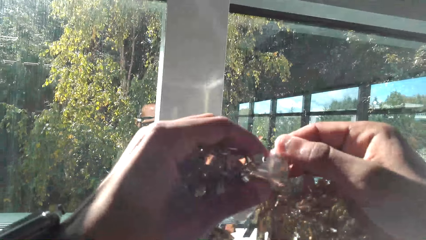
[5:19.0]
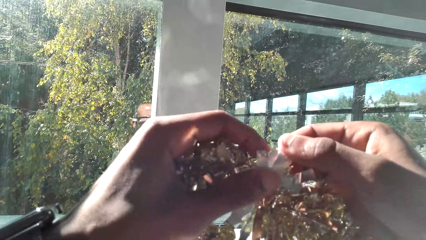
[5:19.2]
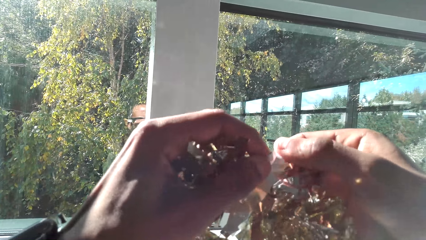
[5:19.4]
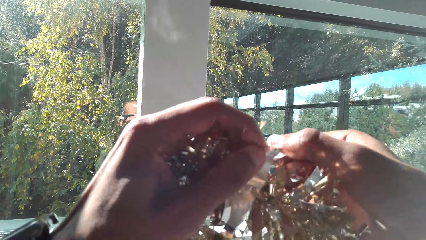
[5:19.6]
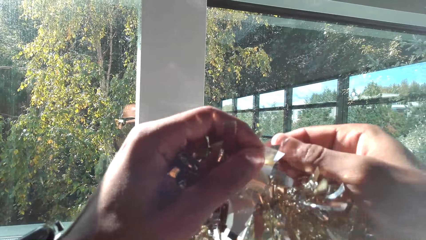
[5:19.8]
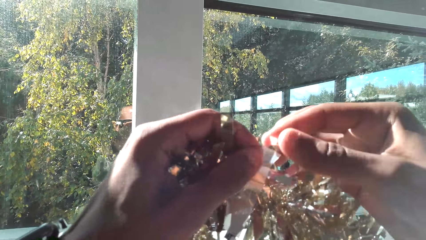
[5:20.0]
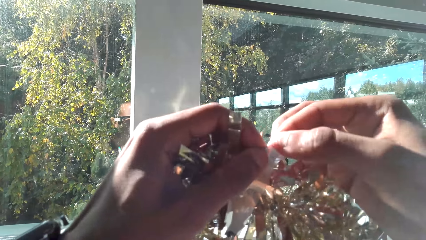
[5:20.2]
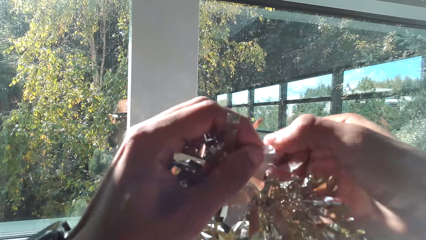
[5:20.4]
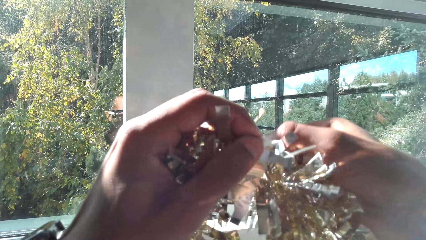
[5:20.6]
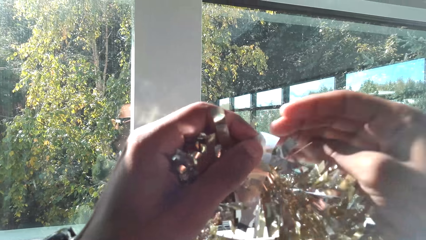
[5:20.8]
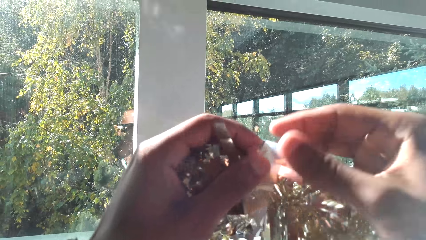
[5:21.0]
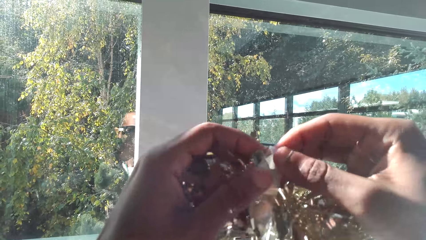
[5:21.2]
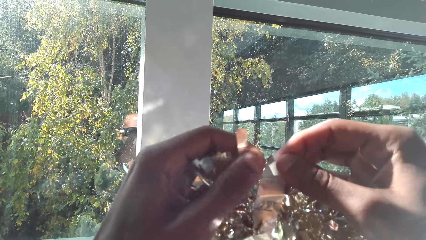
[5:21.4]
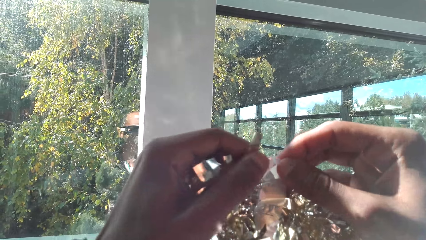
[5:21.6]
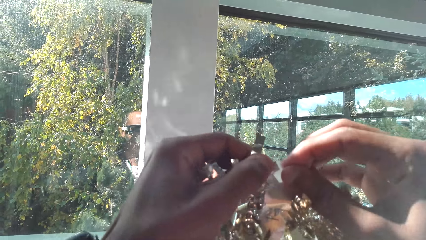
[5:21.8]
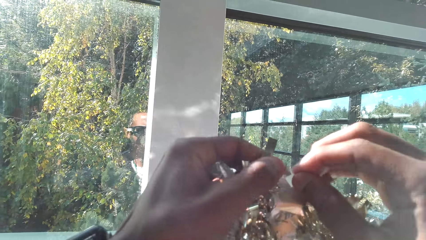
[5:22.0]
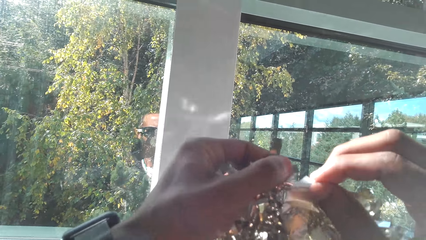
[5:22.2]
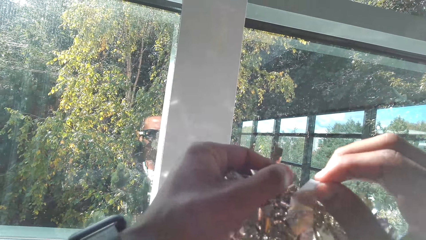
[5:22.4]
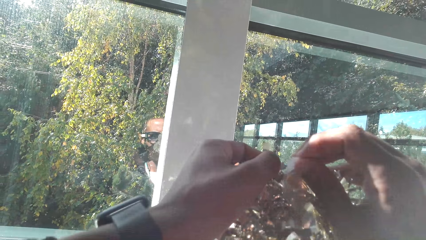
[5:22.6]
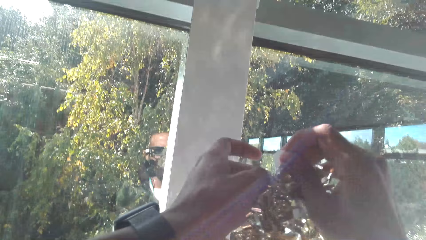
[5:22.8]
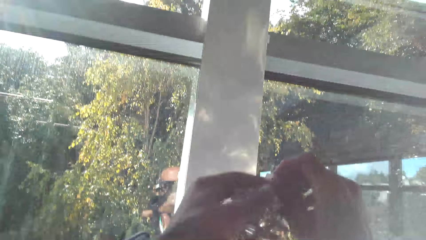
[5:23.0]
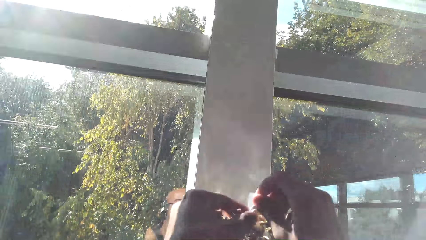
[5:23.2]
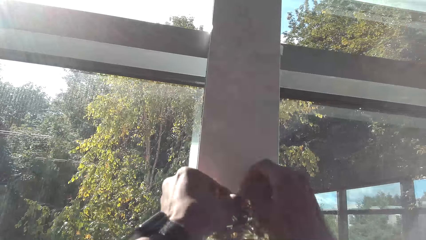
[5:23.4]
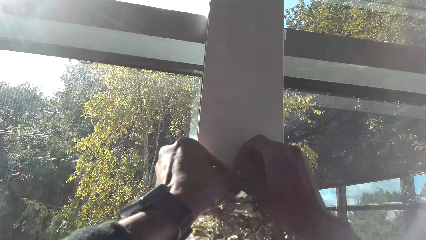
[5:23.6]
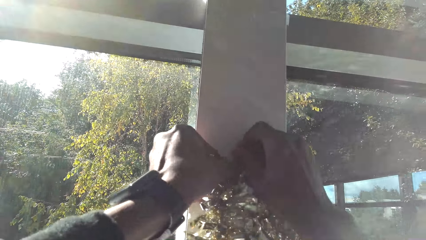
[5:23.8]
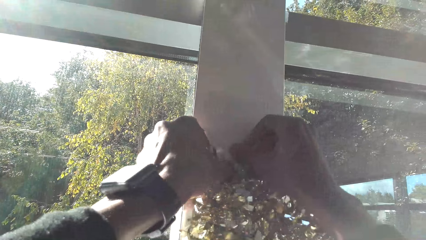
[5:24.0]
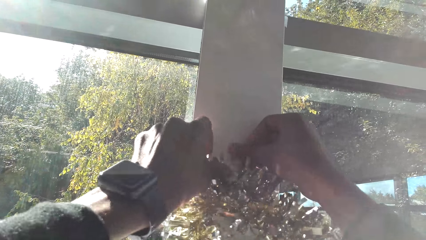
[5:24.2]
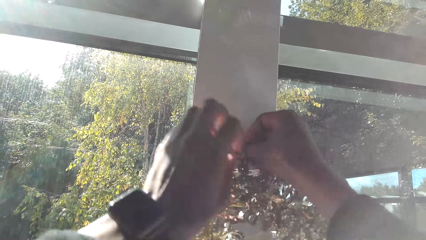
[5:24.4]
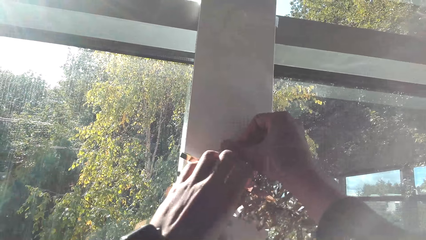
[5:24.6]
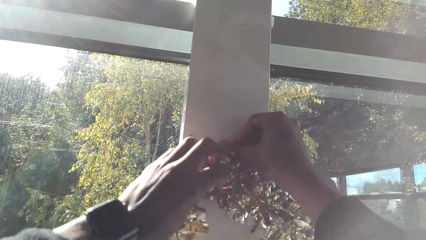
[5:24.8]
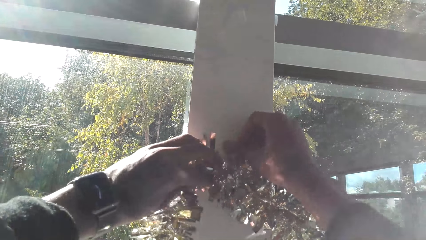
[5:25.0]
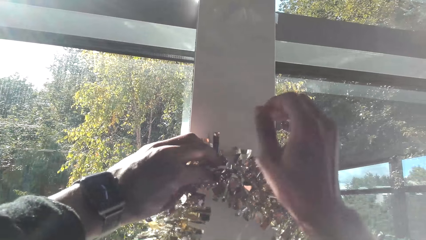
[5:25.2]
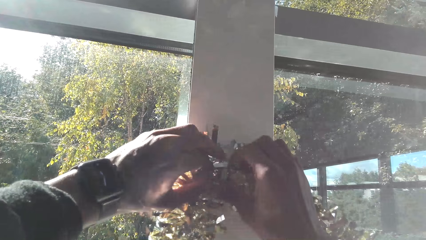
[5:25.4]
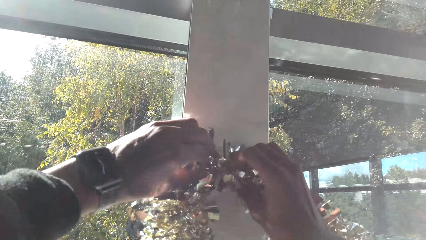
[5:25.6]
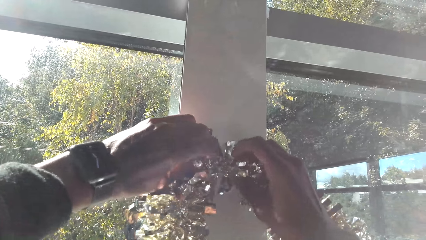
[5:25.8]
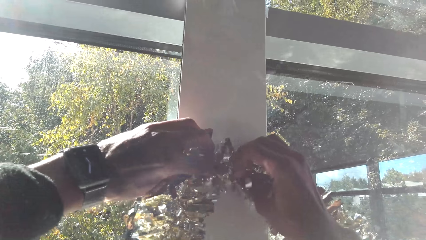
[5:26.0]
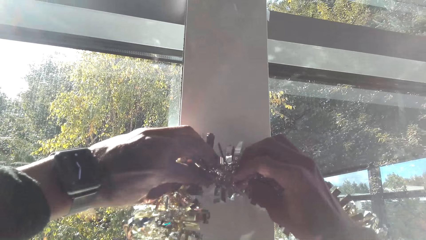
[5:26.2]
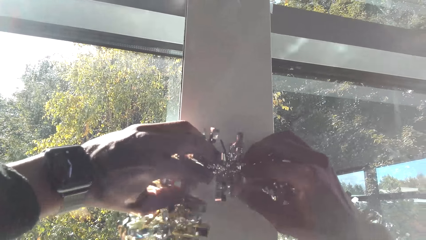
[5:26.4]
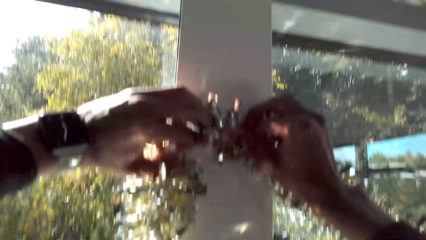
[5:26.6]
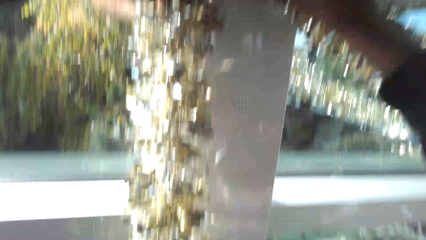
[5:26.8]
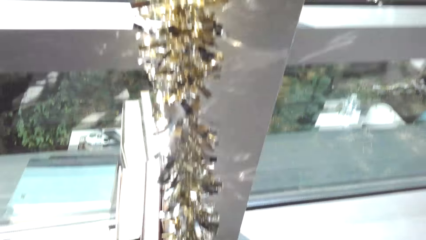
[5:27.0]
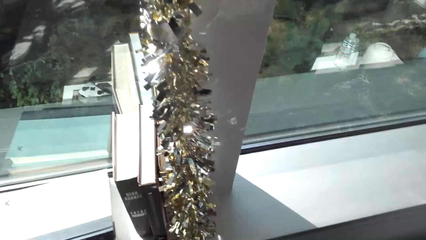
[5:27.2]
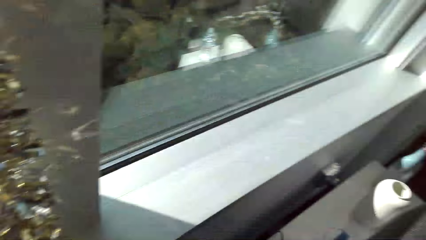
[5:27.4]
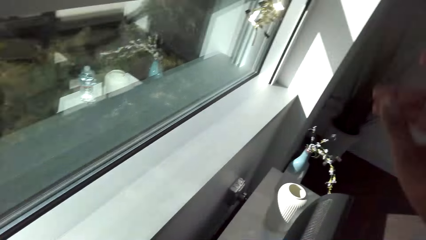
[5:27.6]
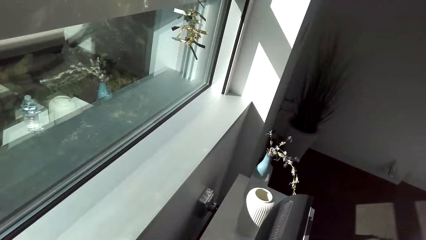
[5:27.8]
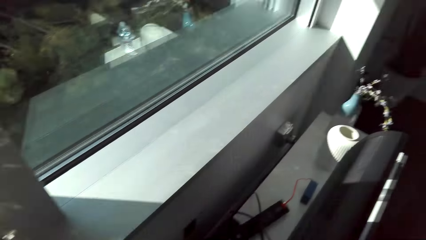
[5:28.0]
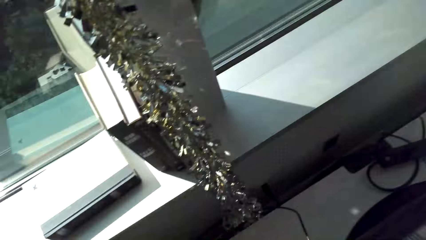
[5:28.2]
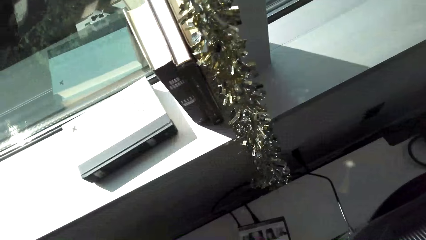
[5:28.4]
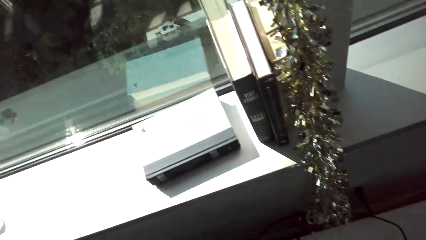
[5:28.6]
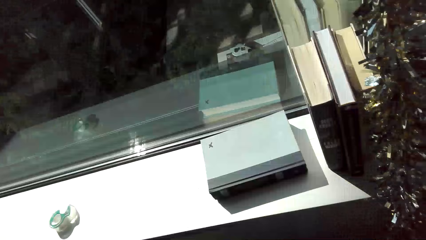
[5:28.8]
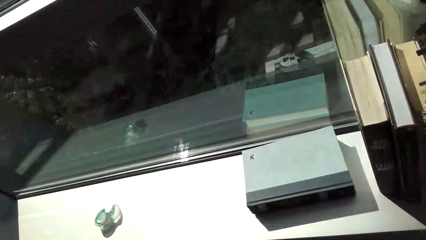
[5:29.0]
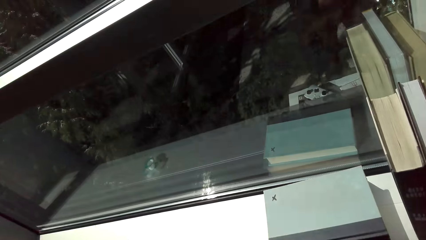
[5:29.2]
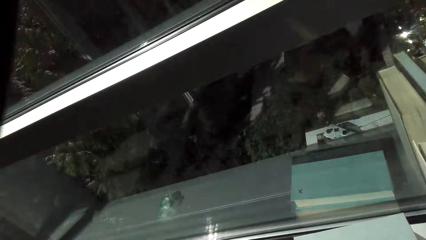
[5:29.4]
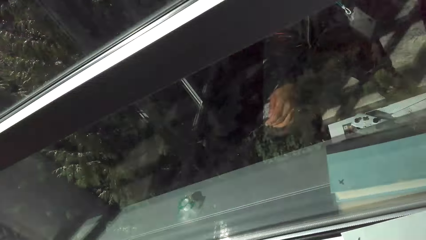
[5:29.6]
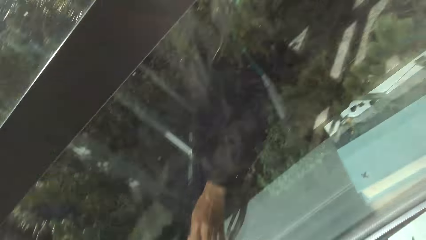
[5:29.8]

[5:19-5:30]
The camera wearer separates the tape from the shimmer decor with both hands. They mount the shimmer decor on the wall, to the window frame, with the tape. They look around. They pick up the tape roll.

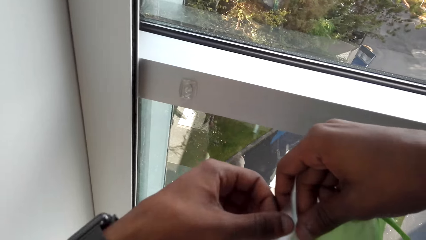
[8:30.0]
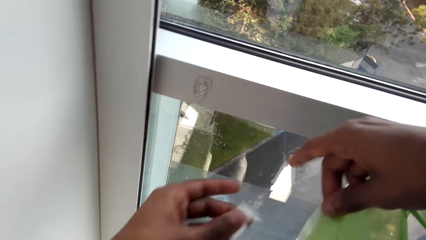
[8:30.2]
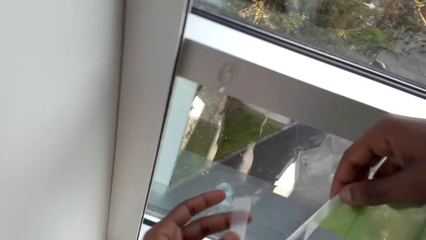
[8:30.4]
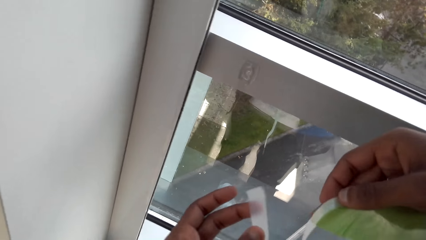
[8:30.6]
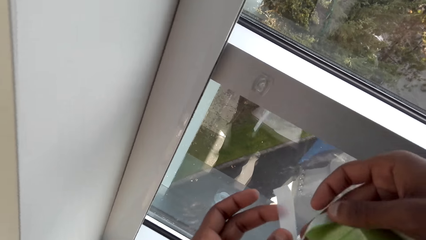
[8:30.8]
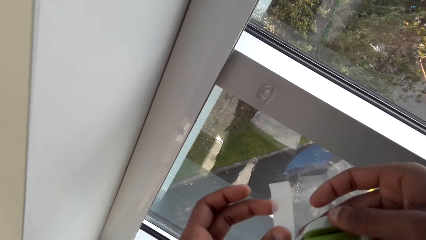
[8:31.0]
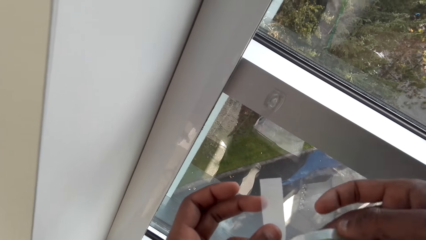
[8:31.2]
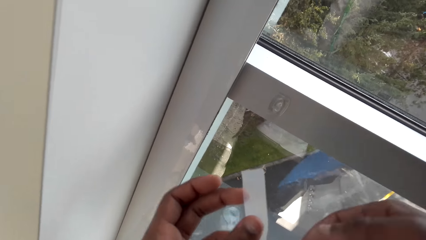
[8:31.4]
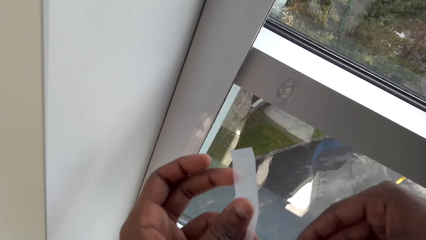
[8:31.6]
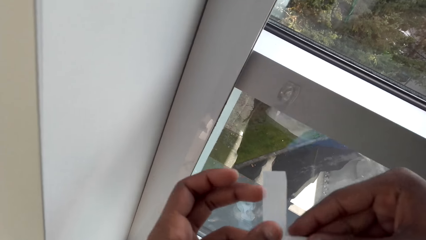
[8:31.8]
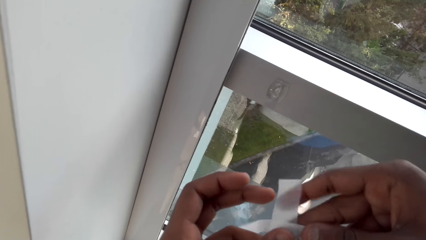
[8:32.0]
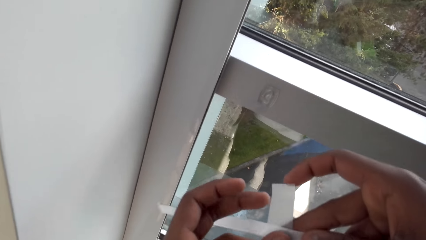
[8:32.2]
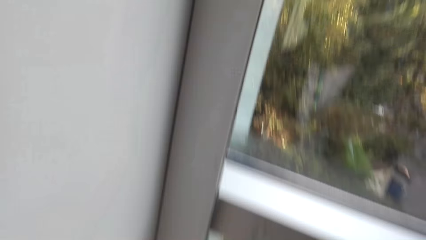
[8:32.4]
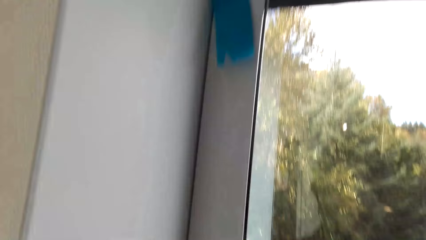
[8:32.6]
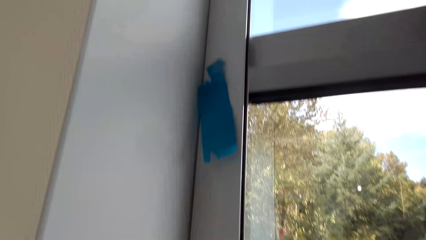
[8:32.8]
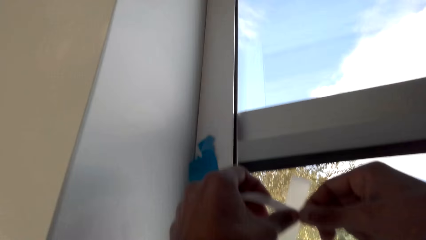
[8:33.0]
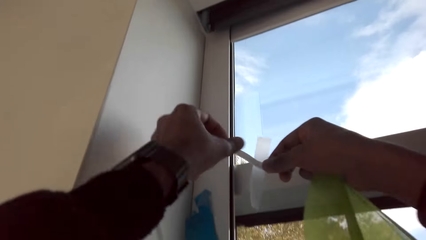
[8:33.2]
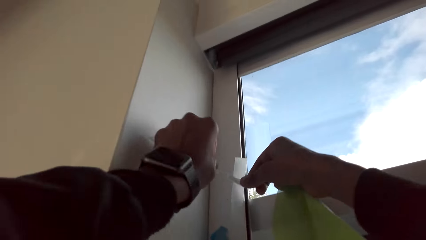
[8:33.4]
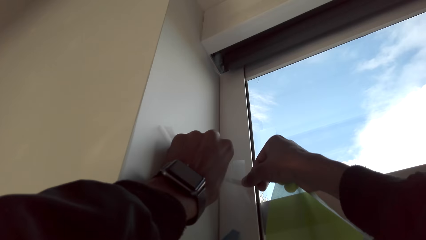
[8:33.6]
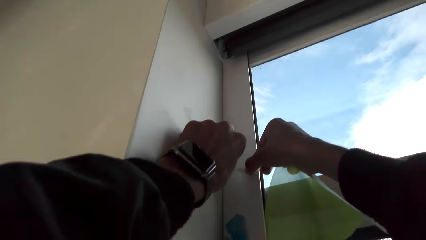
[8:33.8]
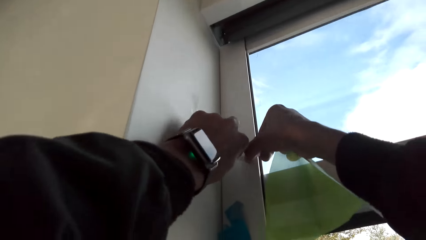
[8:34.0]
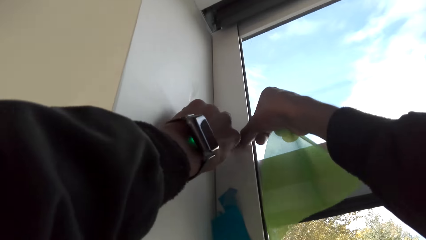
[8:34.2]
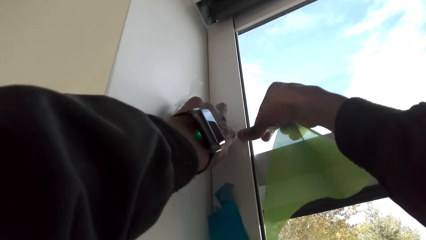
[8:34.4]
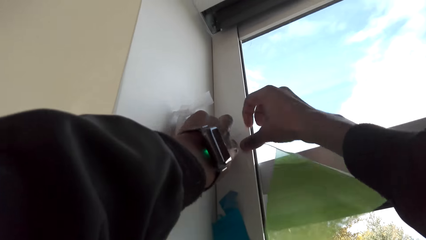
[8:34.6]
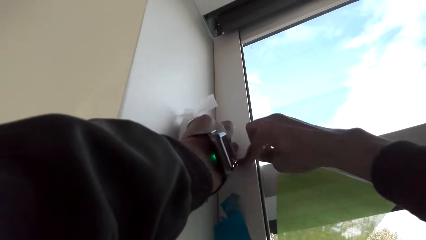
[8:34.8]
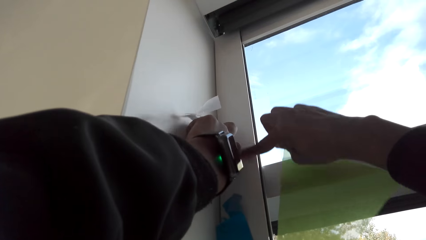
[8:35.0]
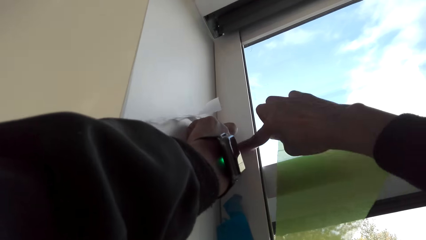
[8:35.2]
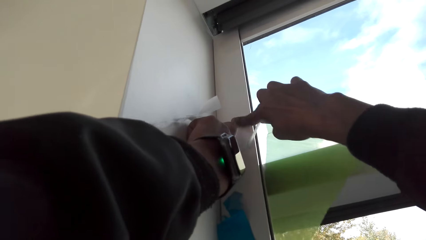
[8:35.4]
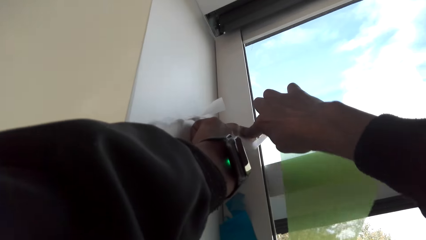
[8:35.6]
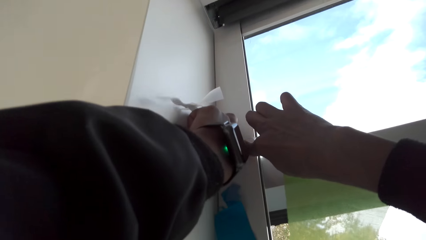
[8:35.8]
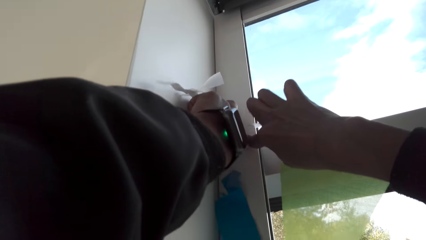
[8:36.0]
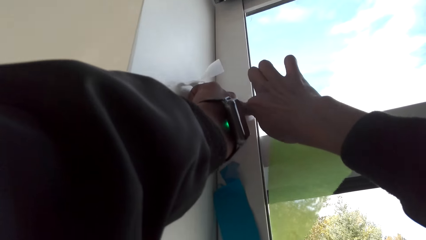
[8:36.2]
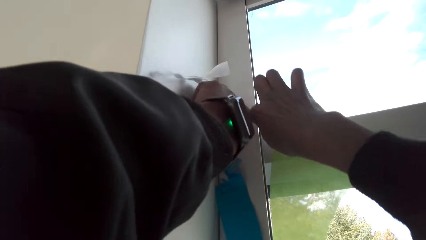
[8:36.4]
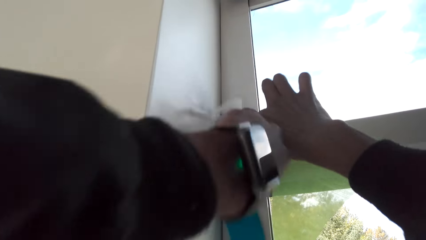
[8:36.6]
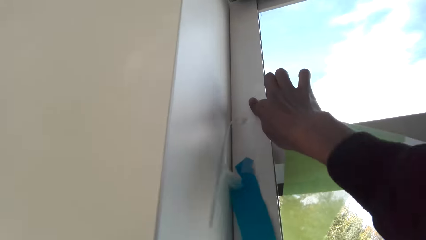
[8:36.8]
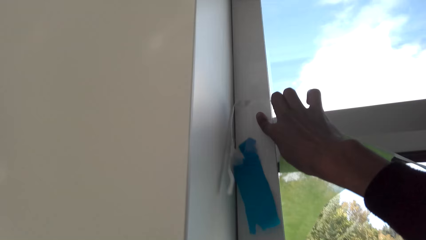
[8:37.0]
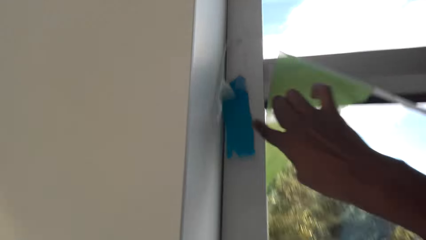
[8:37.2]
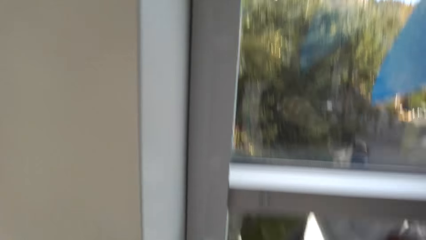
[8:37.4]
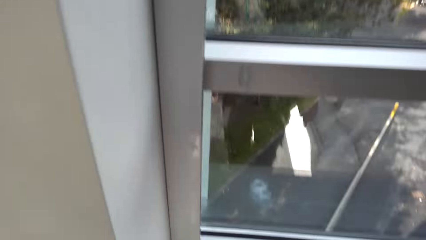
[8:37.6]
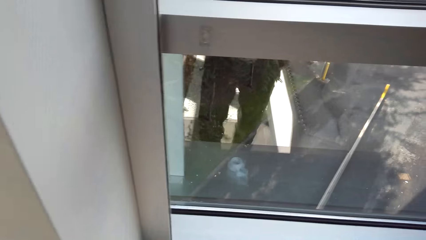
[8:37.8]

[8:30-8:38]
The camera wearer holds the tape with the left hand. They put the tape on the hanging. They look up. They fix the hanging to a window frame with the tape. They smear the tape on the wall.
